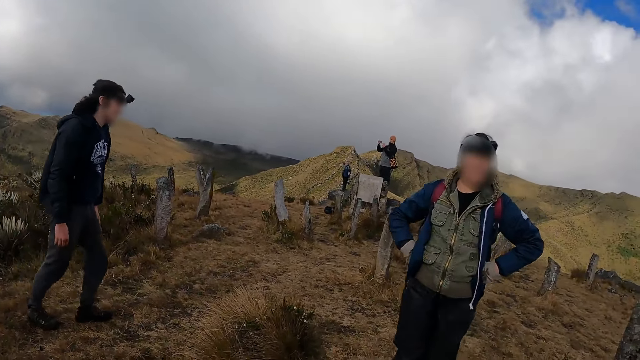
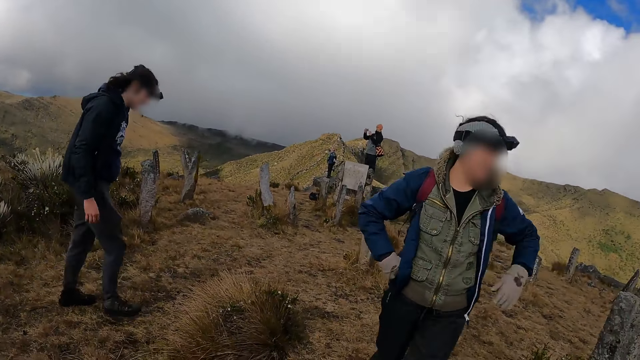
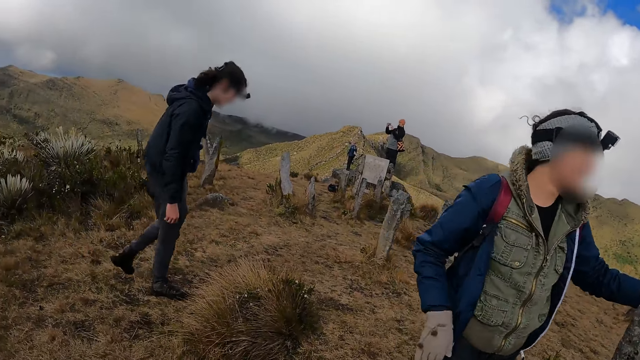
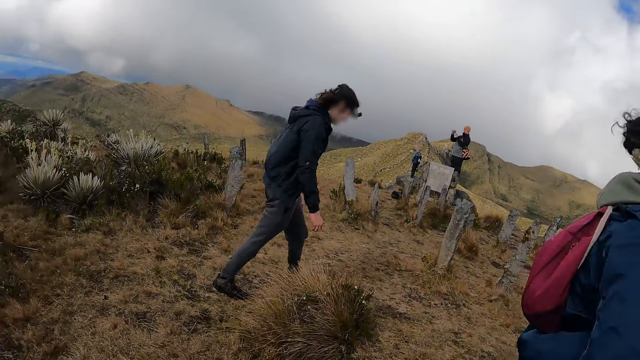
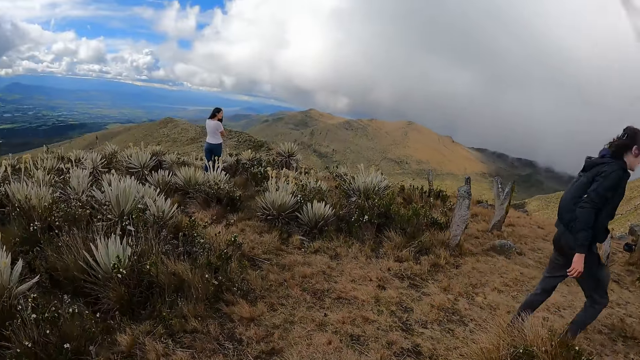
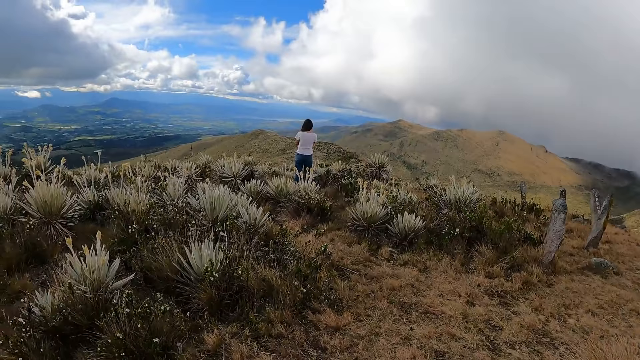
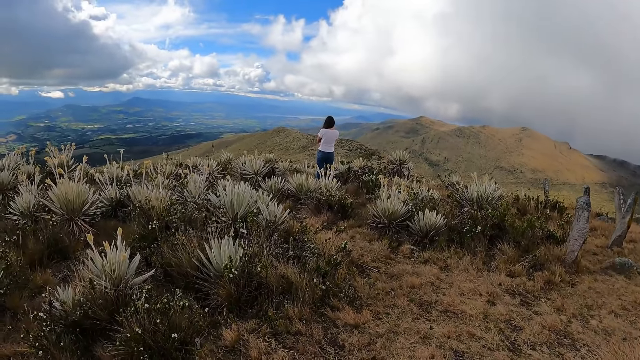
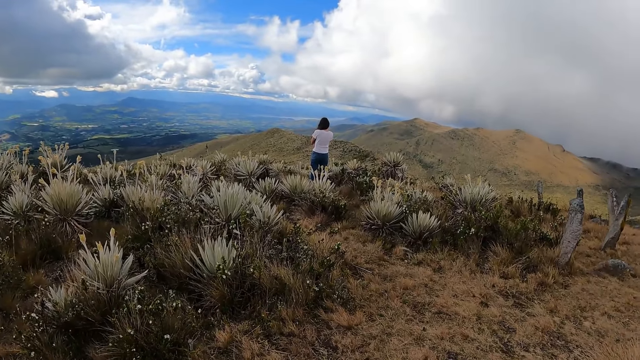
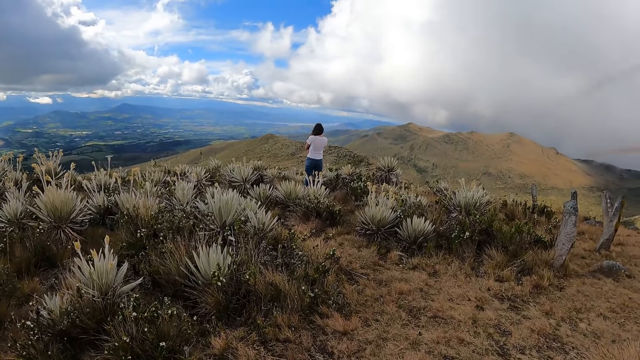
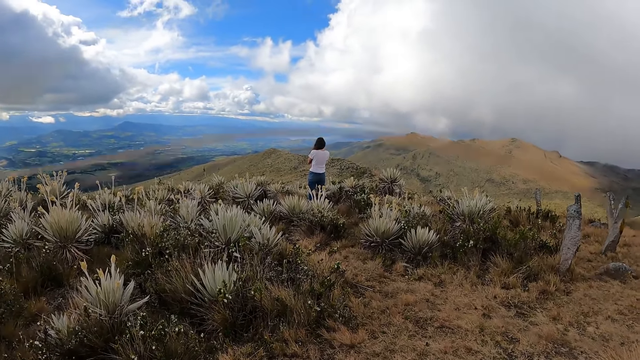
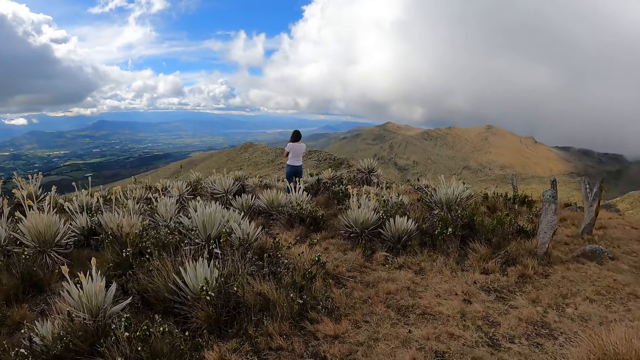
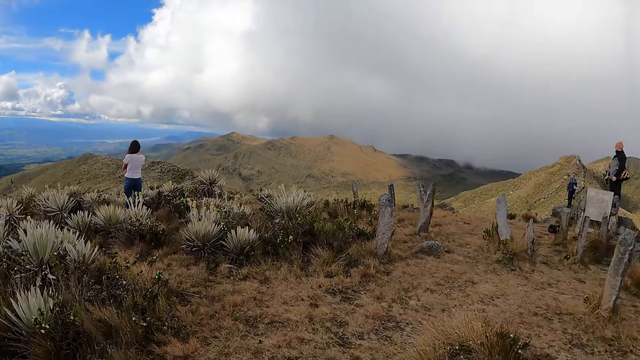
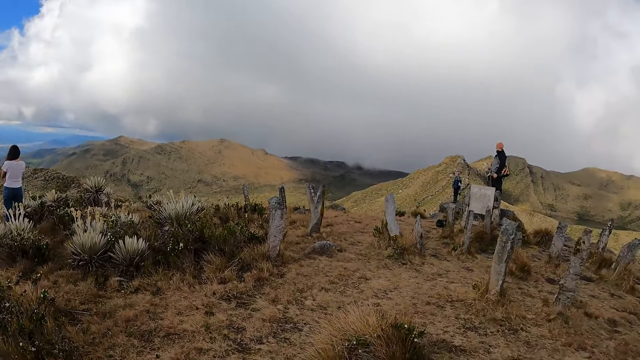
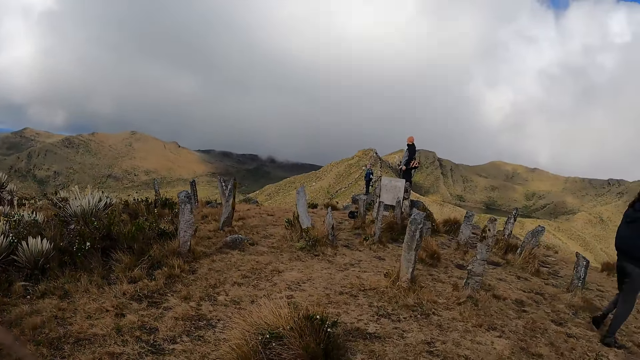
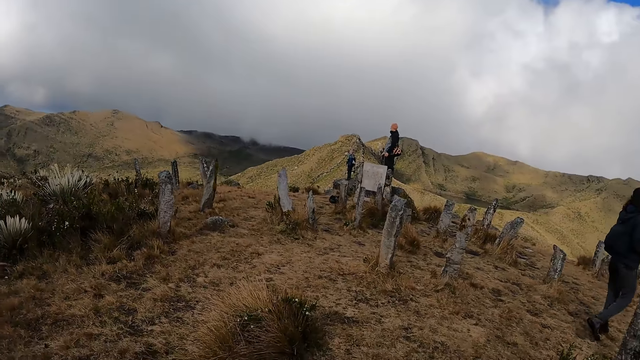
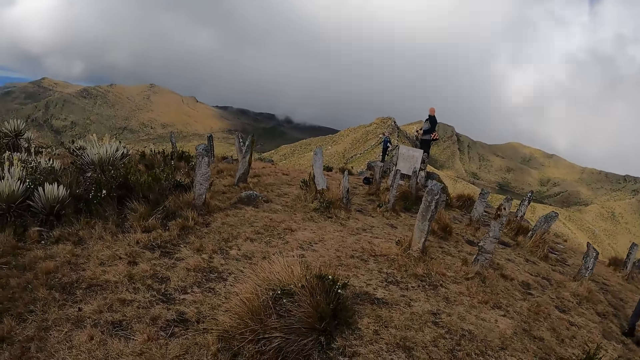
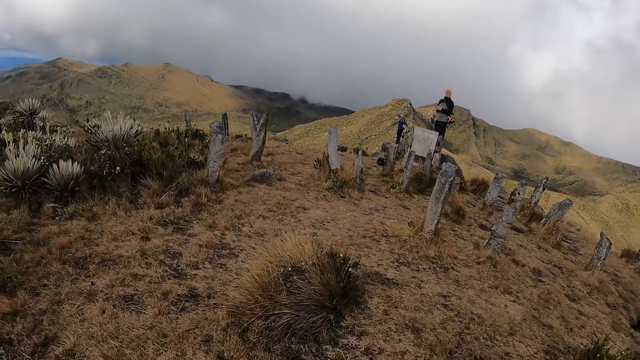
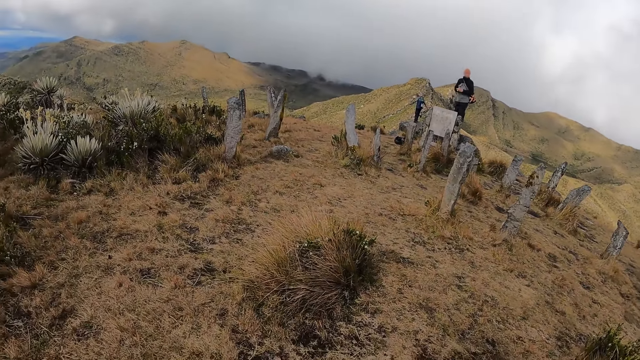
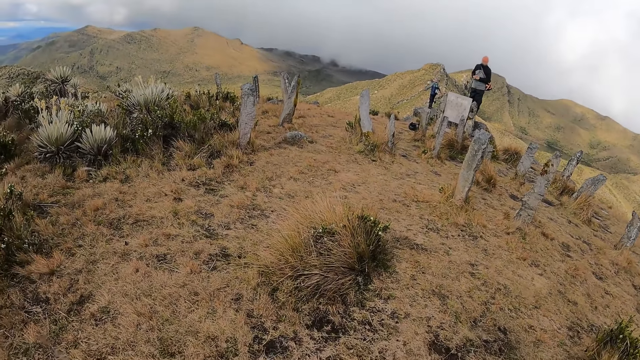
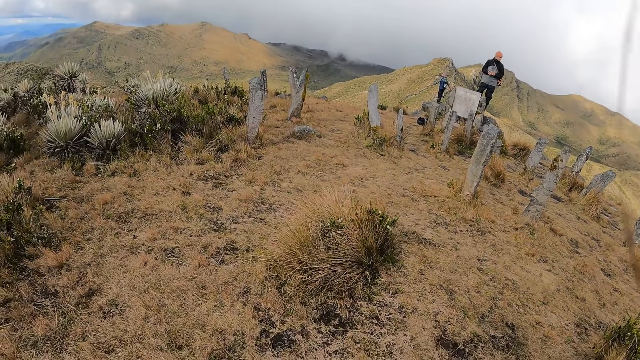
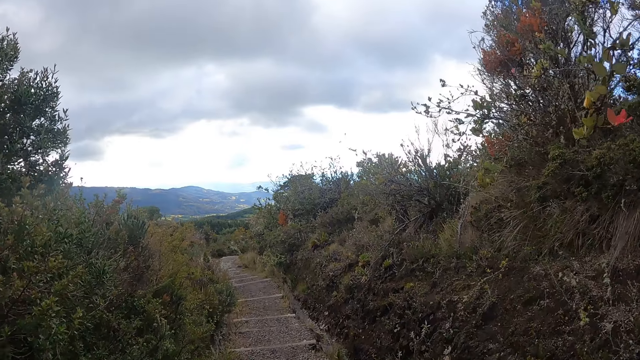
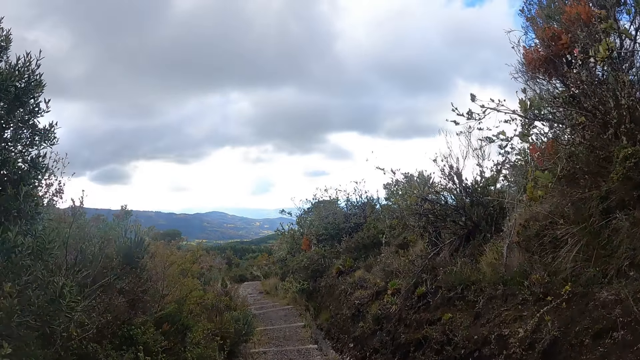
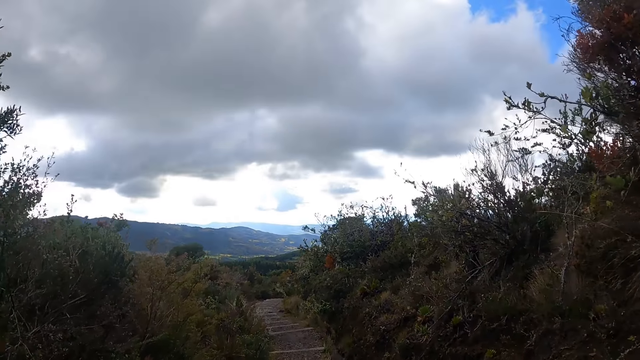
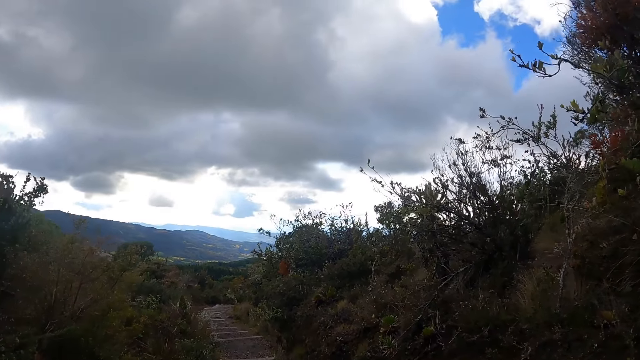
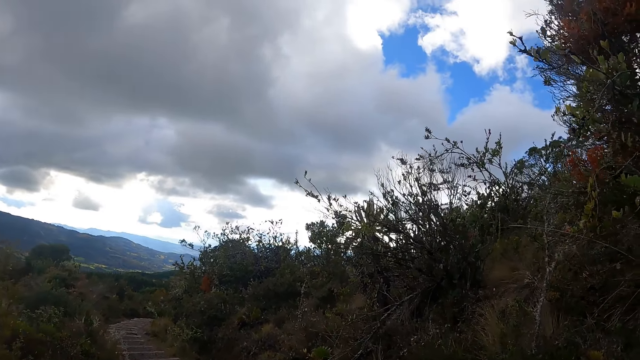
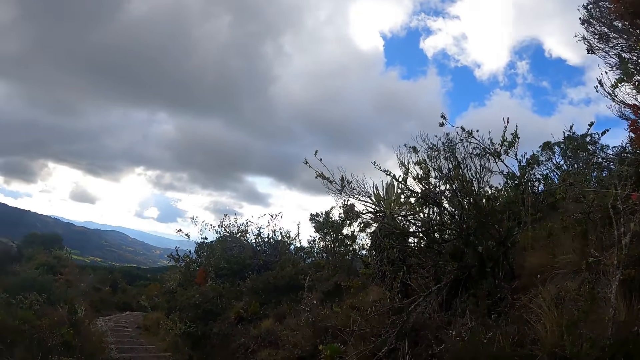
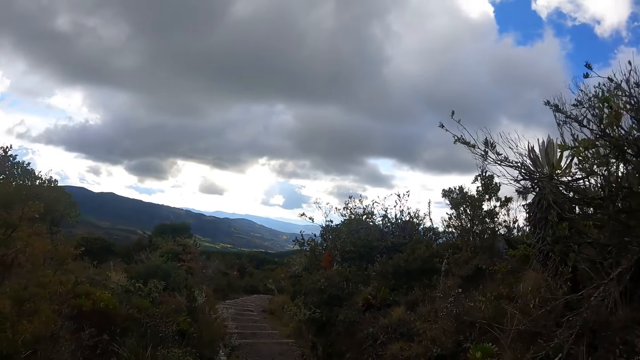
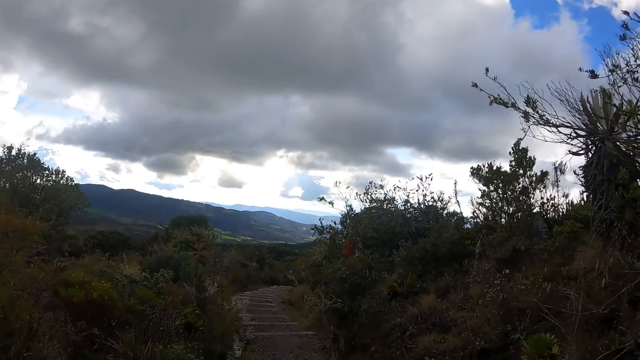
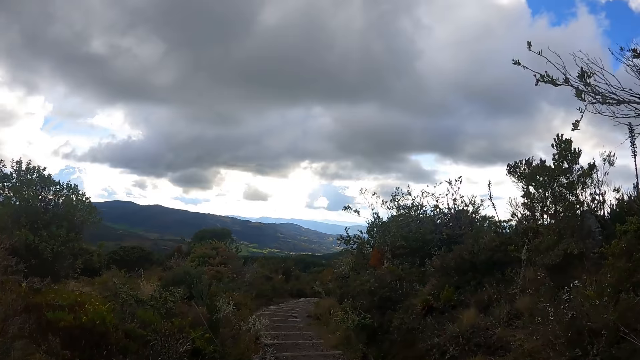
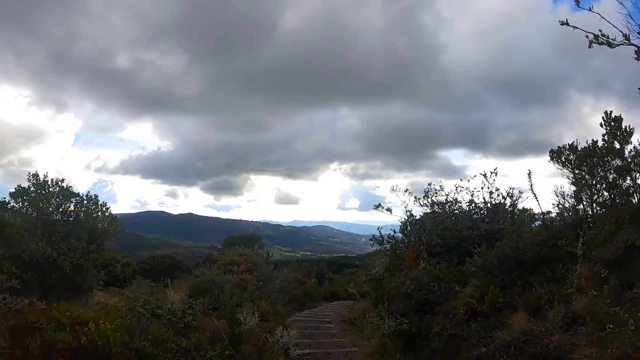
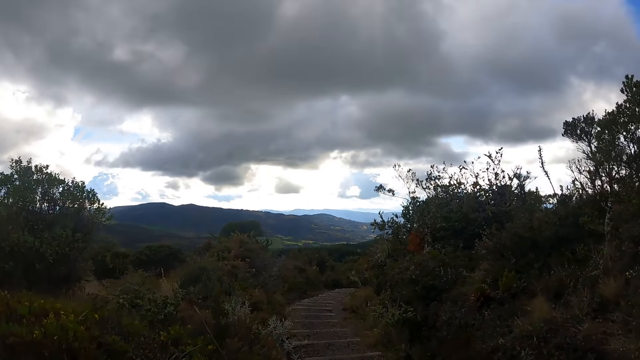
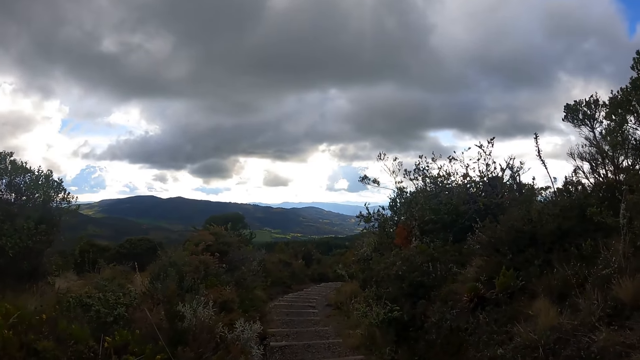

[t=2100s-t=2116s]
The camera wearer walks in a path on the hill.

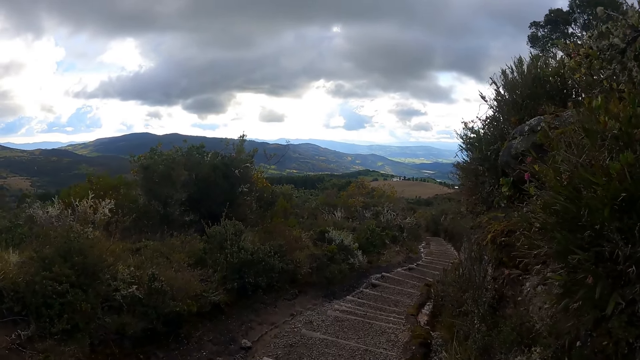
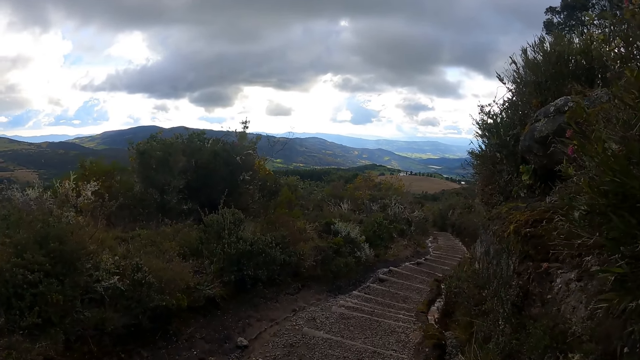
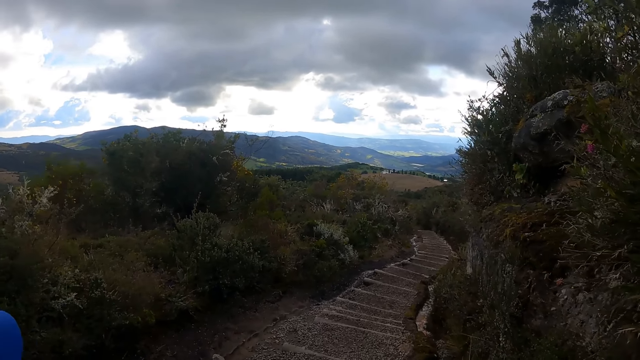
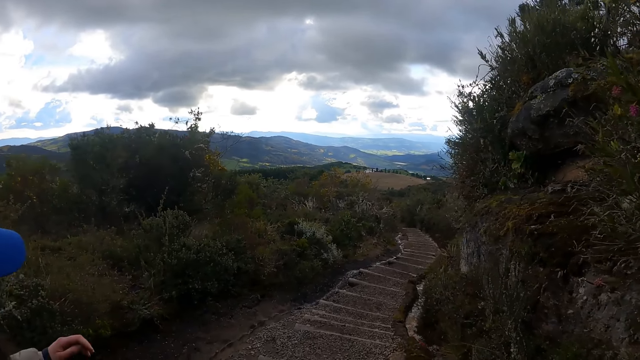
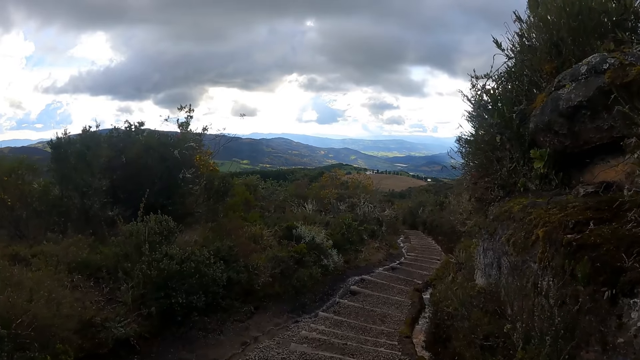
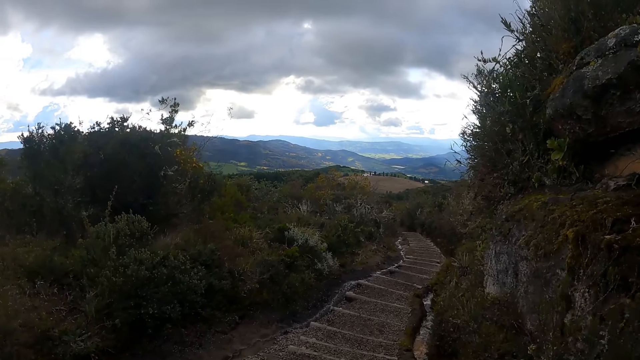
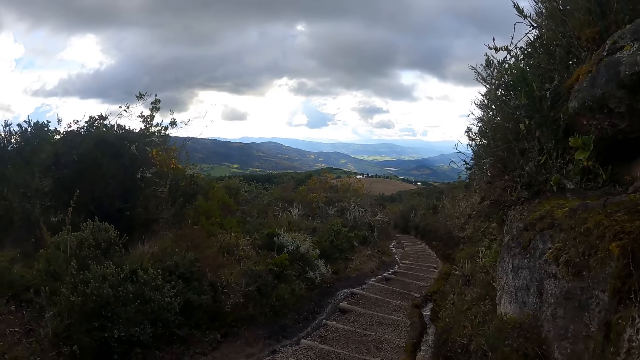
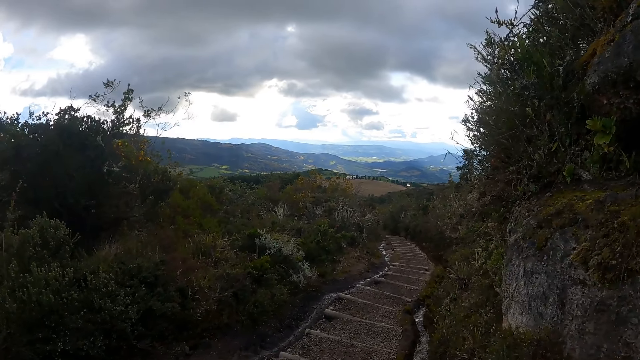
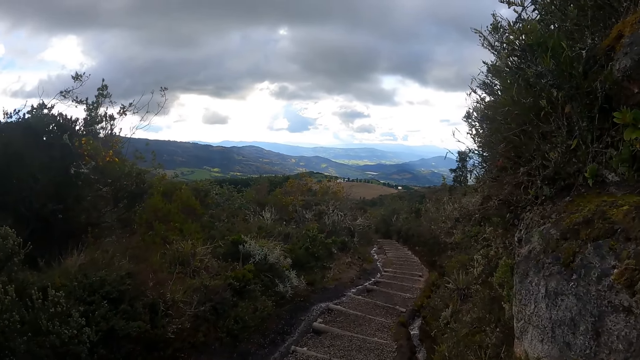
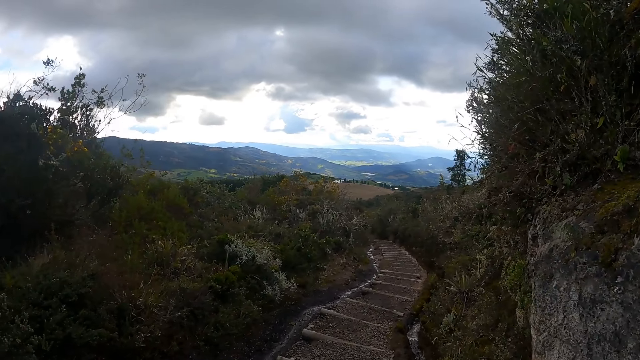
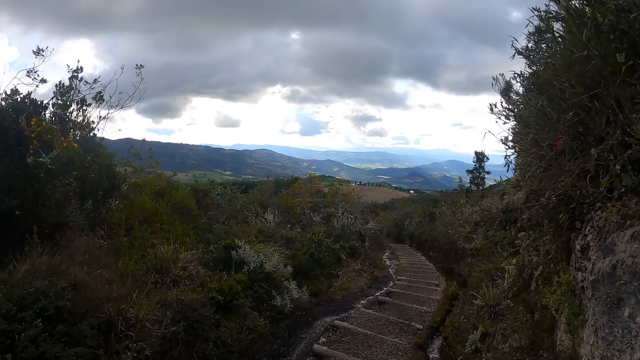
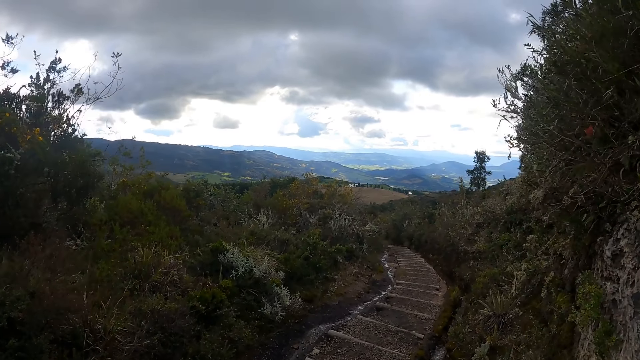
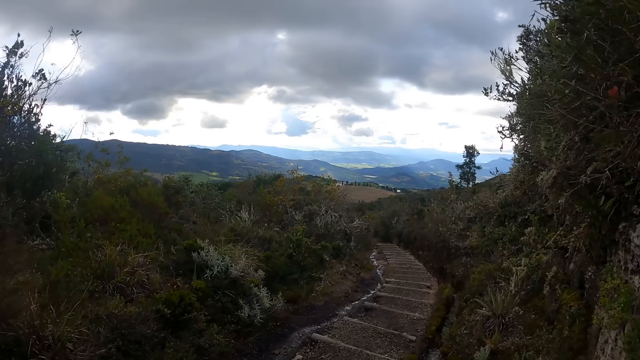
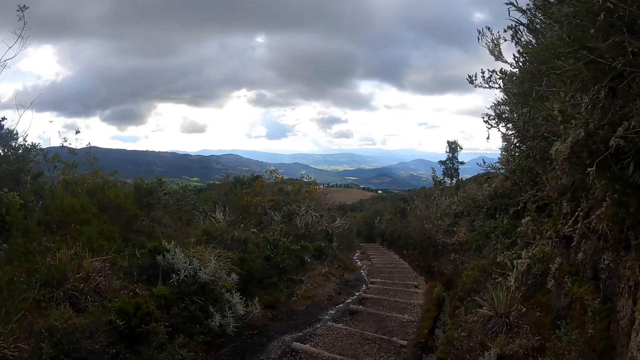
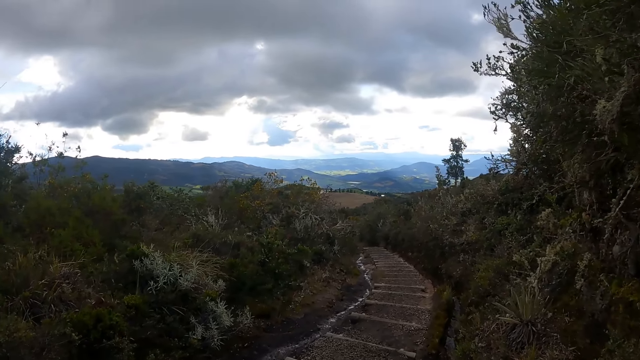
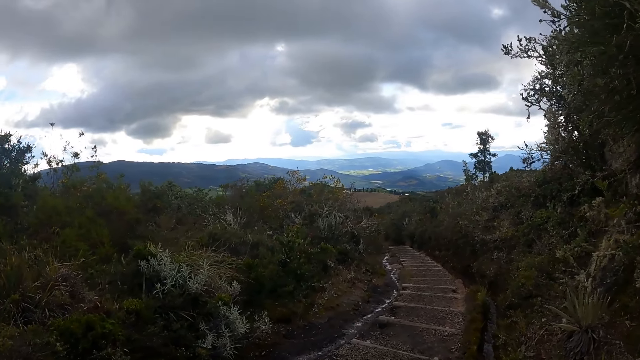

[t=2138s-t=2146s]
The camera wearer drinks water in a bottle. They walk on the mountain.
